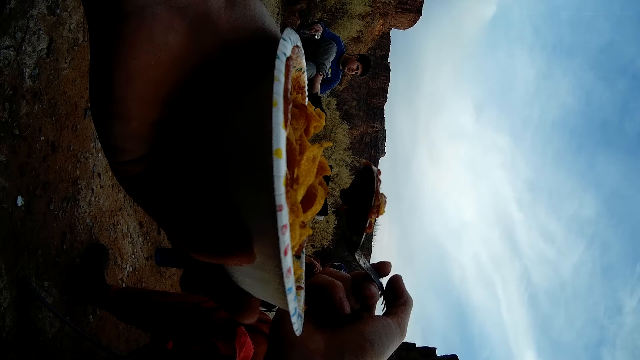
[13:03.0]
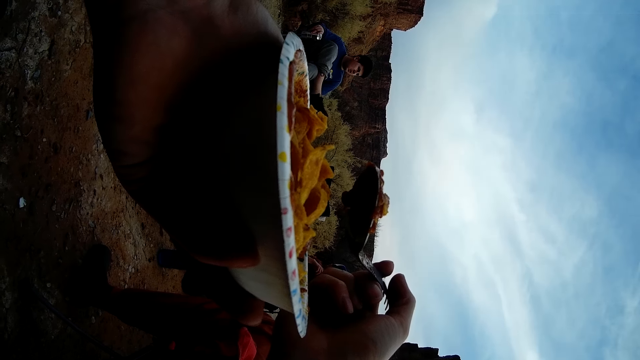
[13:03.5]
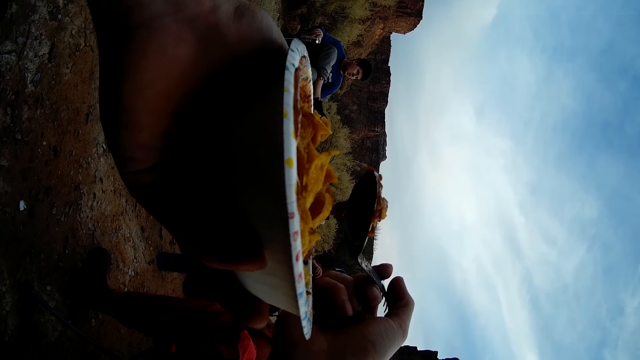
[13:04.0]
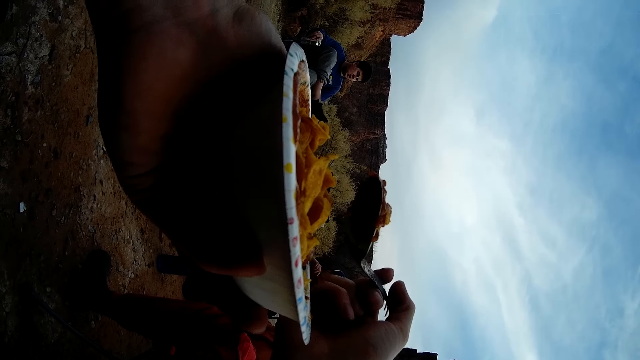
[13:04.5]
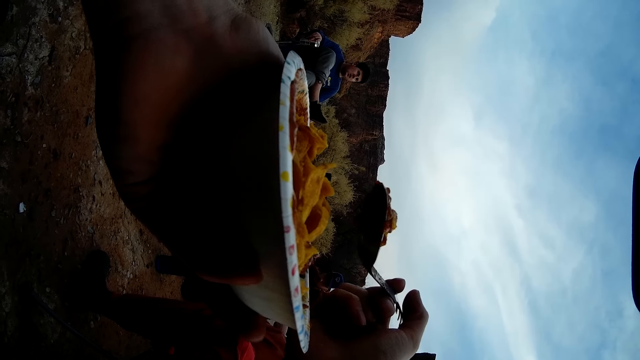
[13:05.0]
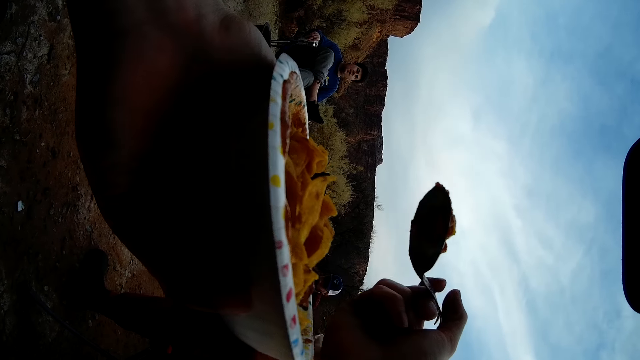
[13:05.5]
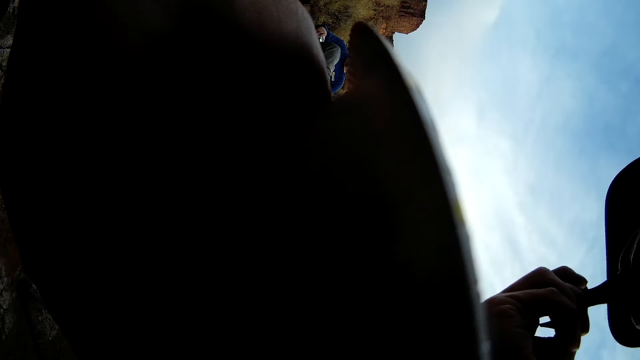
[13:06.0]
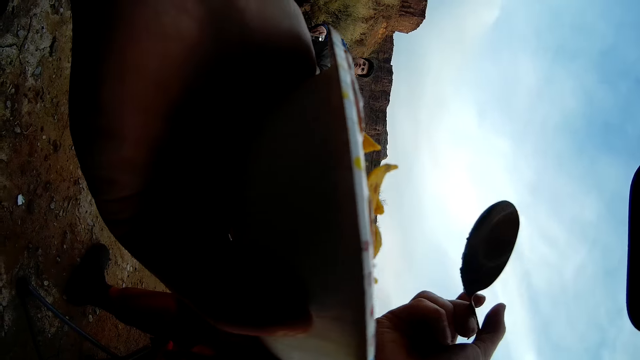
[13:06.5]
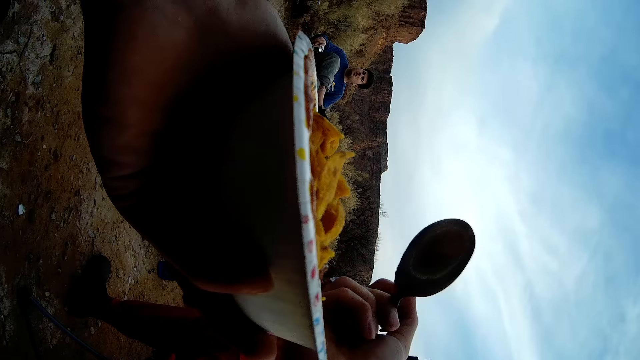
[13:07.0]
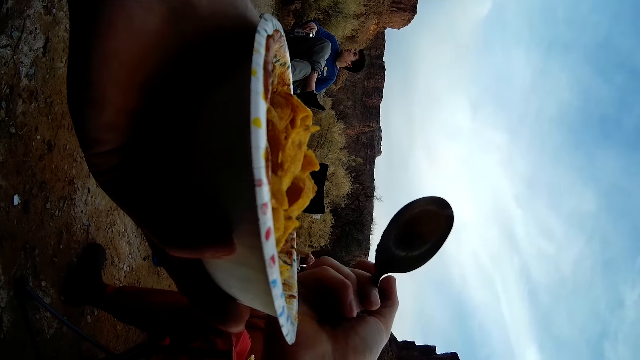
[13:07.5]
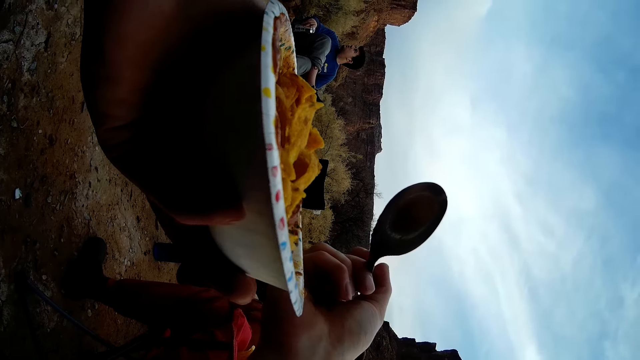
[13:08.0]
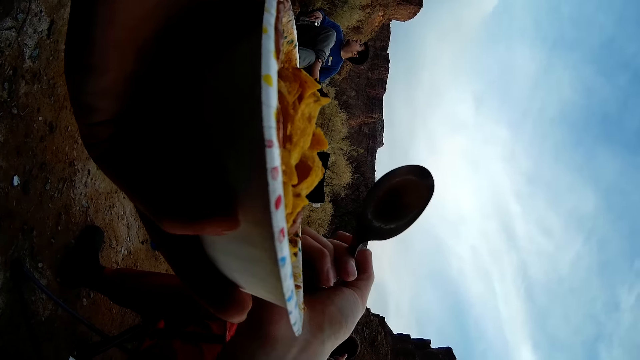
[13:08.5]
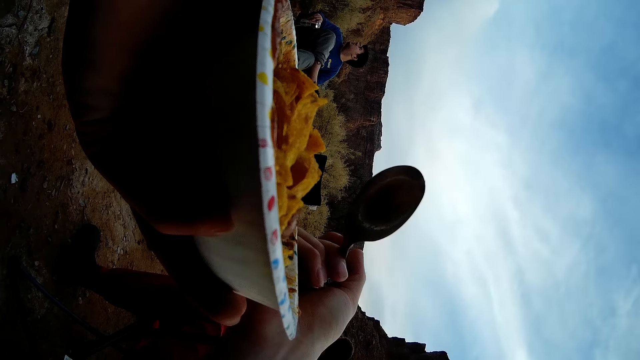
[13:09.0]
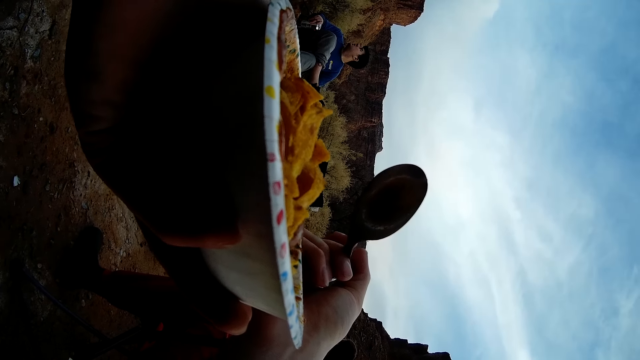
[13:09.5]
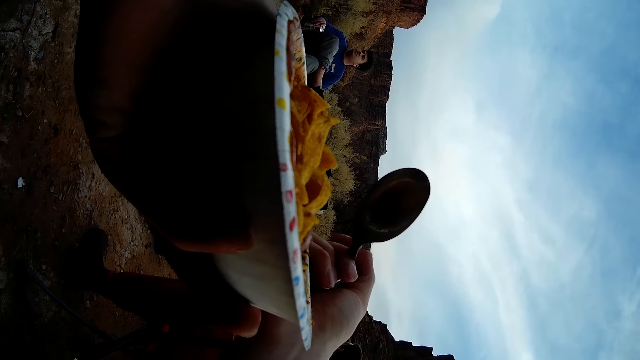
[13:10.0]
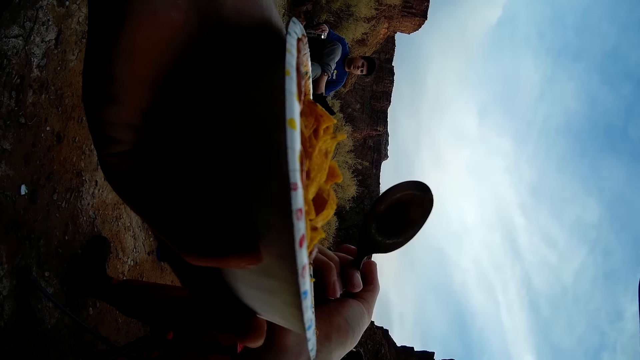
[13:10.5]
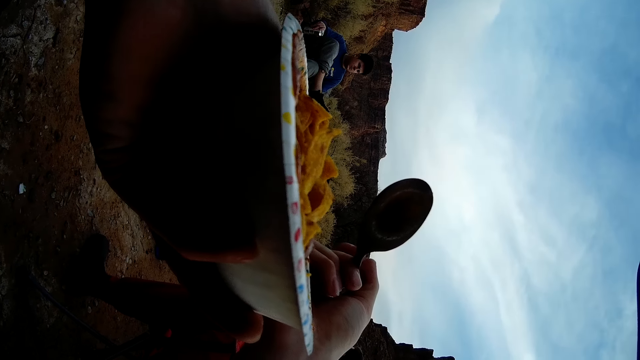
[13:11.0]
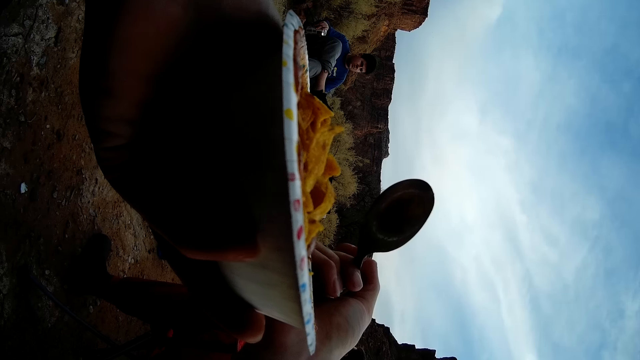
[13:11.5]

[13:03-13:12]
The camera wearer eats his food. He holds the spoon with his right hand and the plate with his left hand.

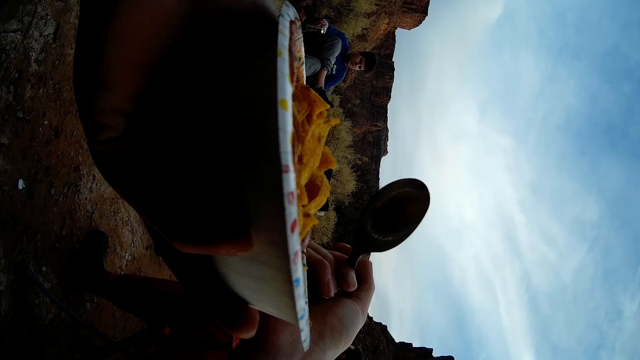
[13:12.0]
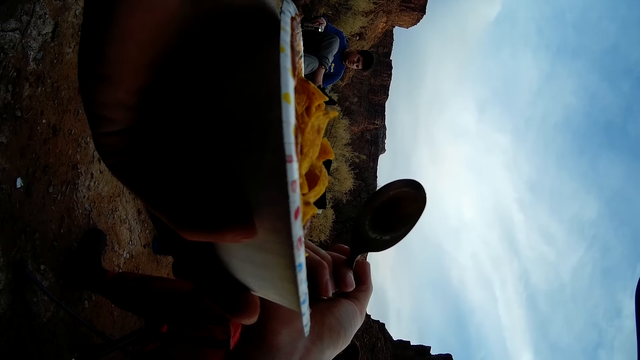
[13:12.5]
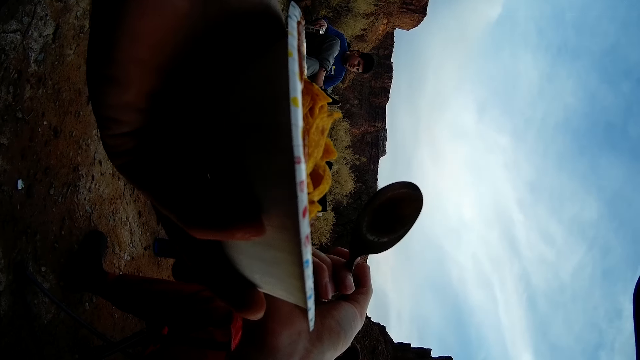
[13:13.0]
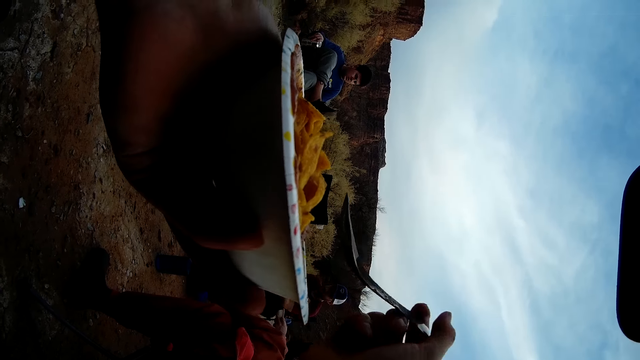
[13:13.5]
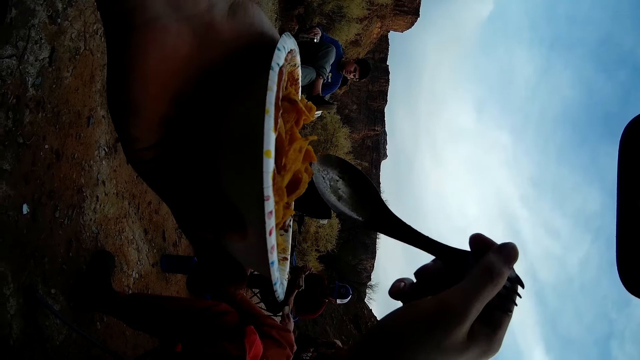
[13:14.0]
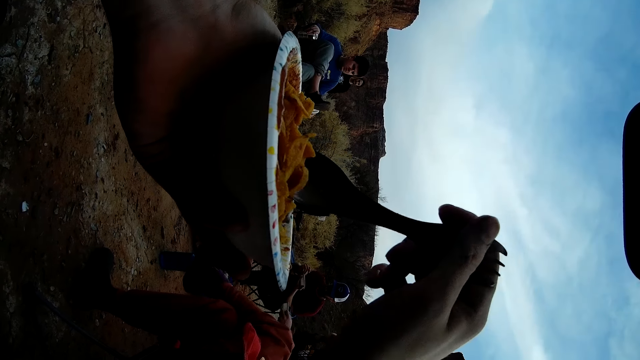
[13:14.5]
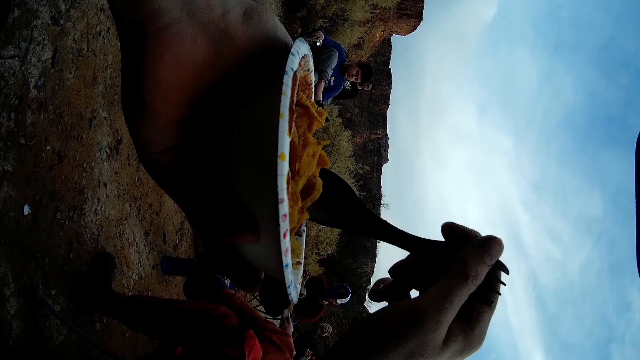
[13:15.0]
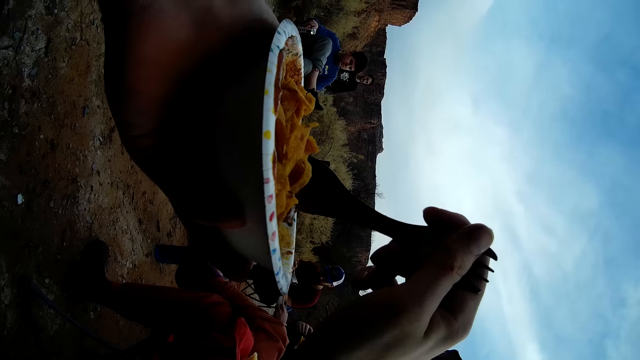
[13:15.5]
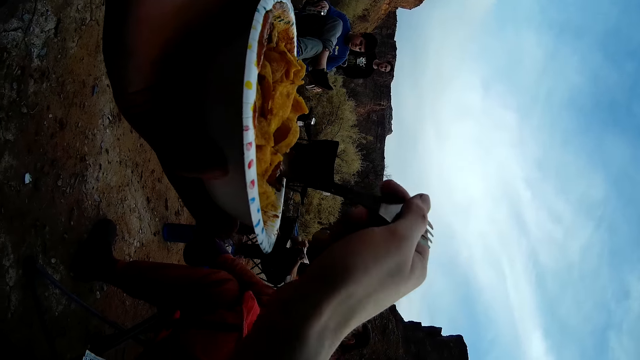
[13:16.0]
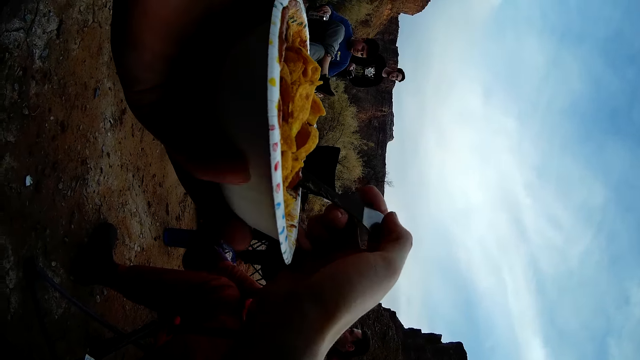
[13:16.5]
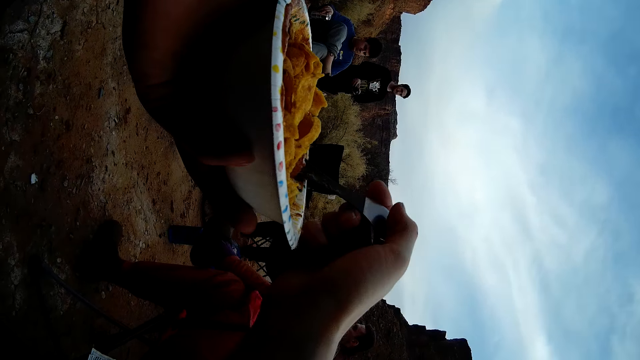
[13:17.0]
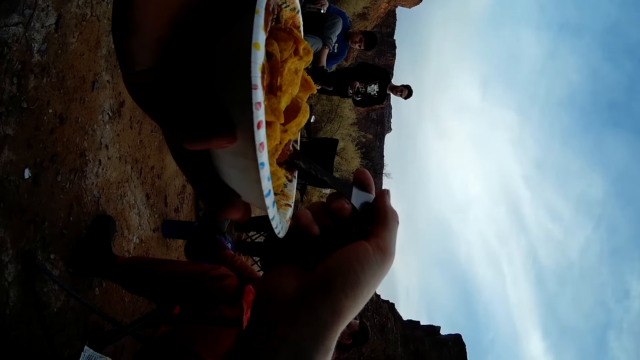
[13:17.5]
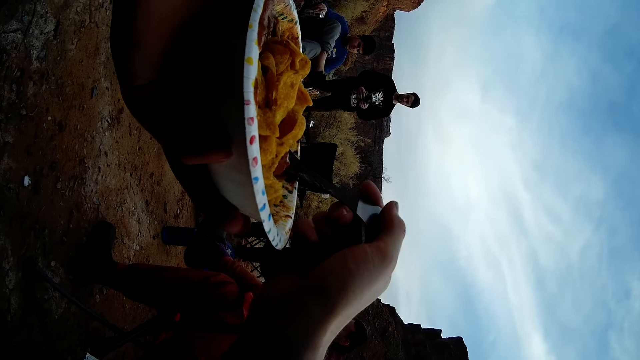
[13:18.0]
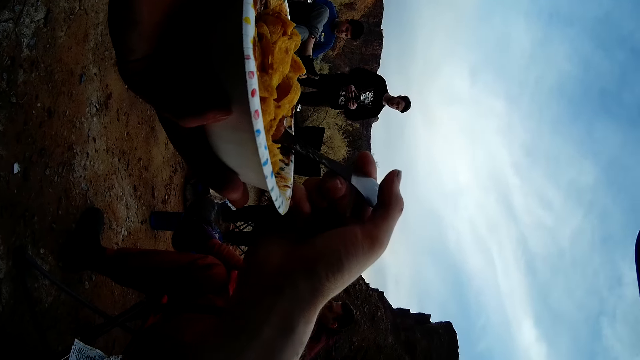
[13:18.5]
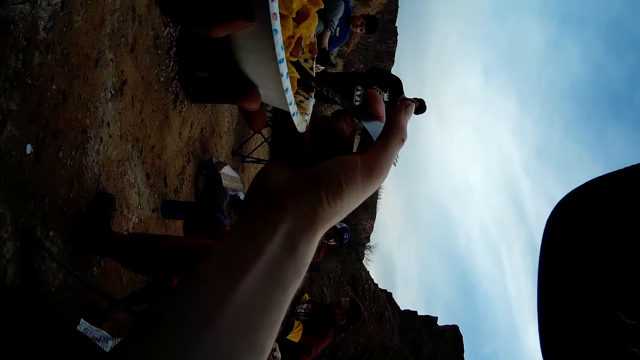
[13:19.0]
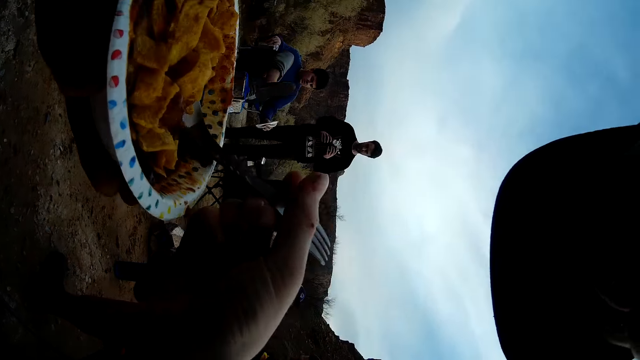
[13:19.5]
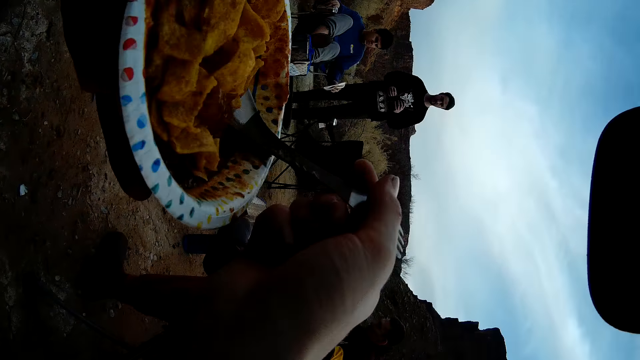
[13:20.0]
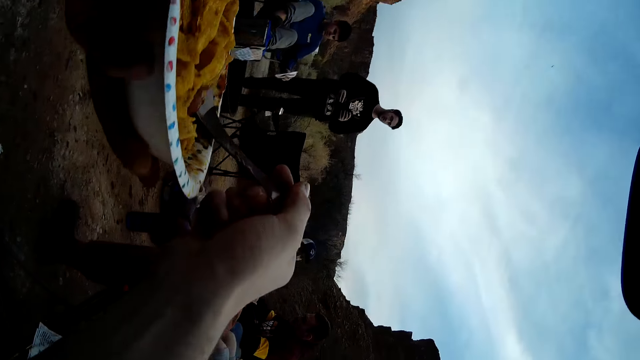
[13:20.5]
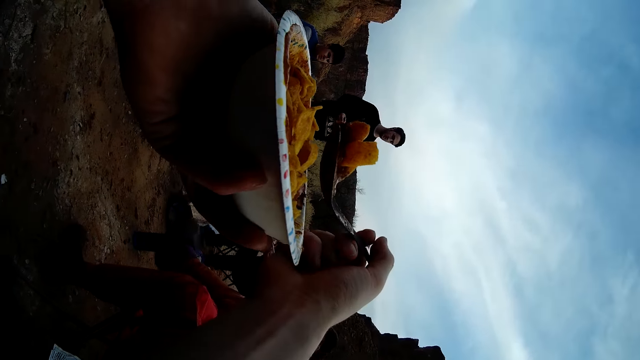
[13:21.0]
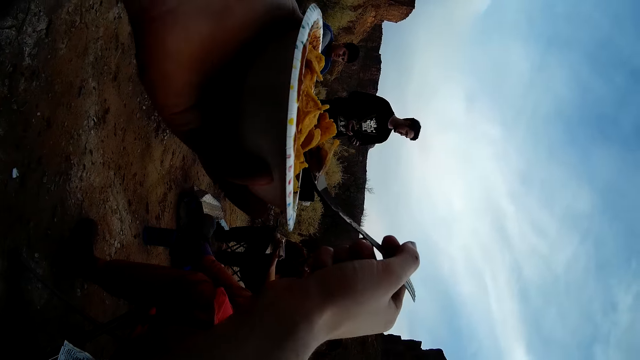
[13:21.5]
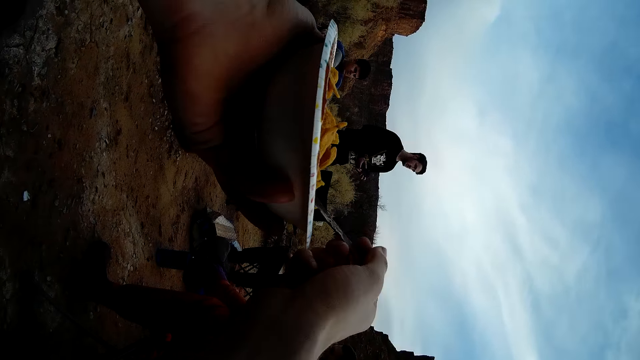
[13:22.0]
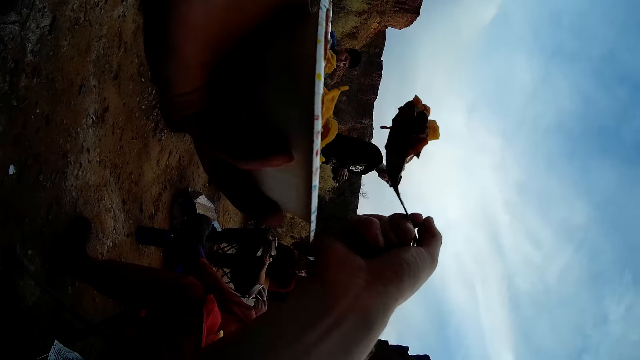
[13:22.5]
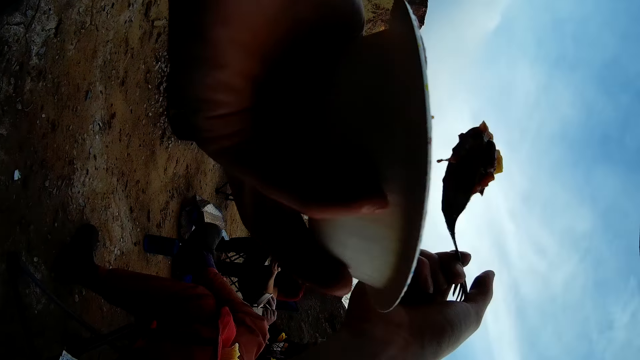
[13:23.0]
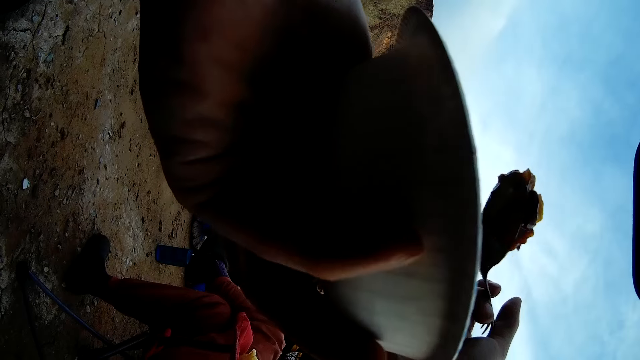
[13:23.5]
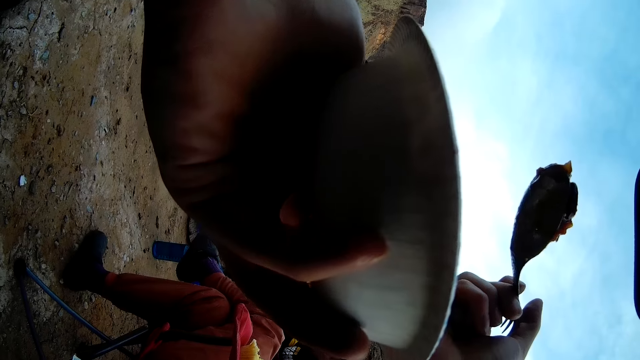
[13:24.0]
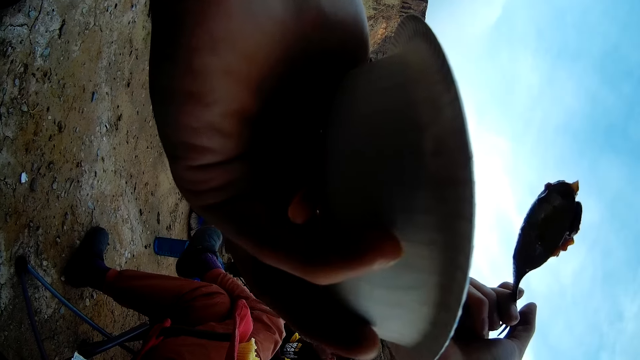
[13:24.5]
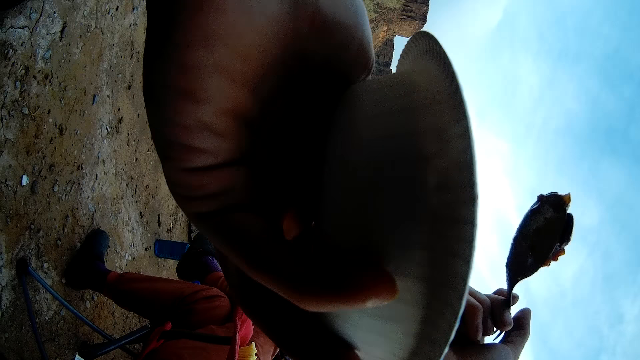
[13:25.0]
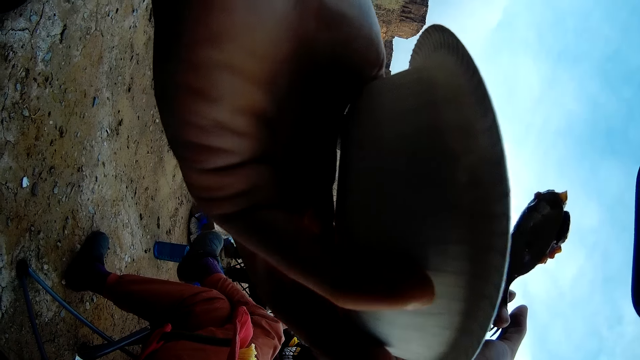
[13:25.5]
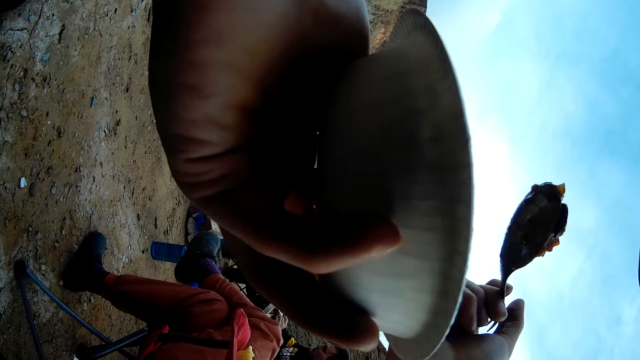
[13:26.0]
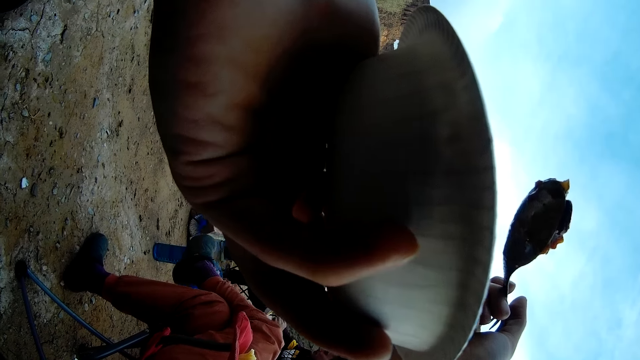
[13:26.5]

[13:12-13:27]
A man walks across the field. The camera wearer scoops the food with the spoon. They hold the plate with the right hand and the spoon on the left hand.
